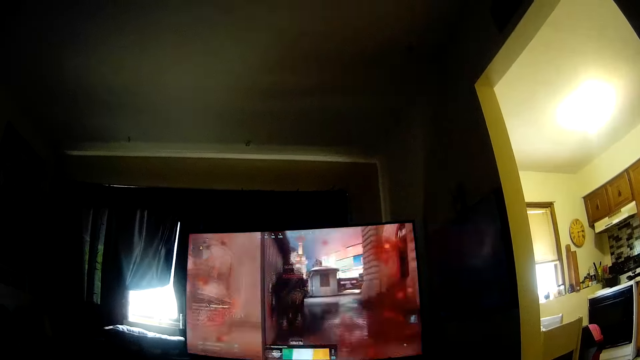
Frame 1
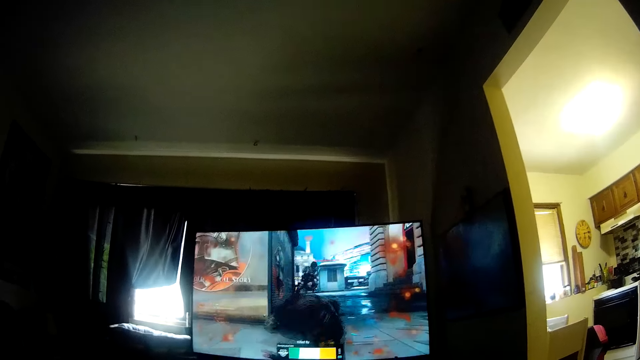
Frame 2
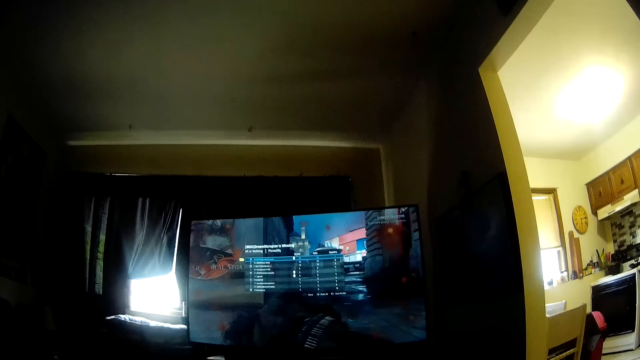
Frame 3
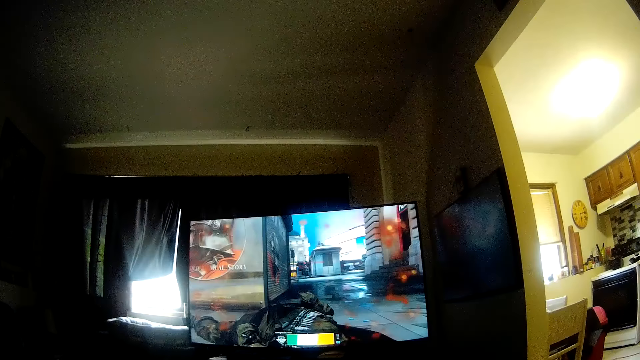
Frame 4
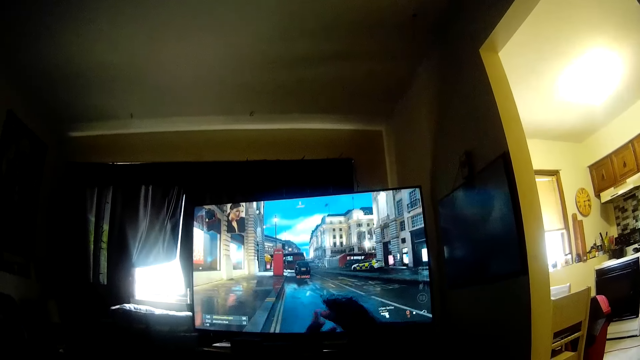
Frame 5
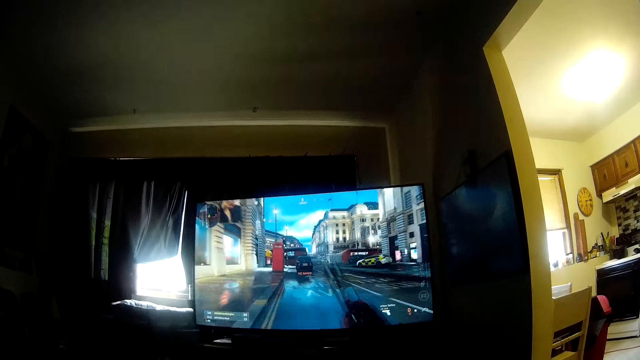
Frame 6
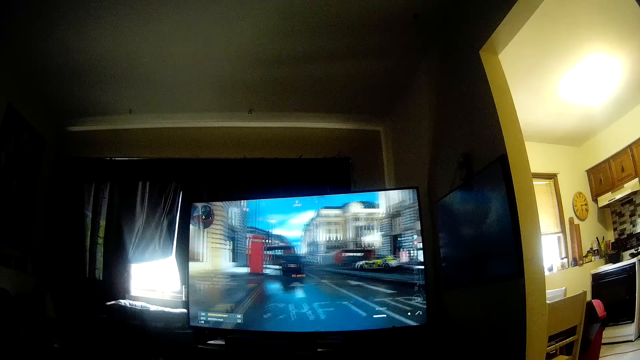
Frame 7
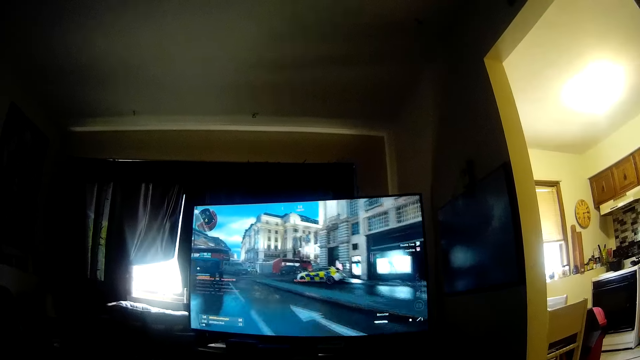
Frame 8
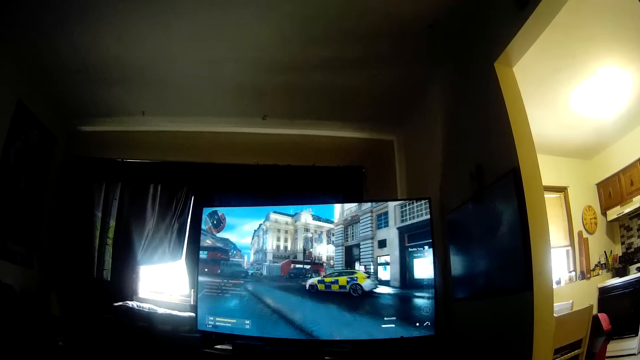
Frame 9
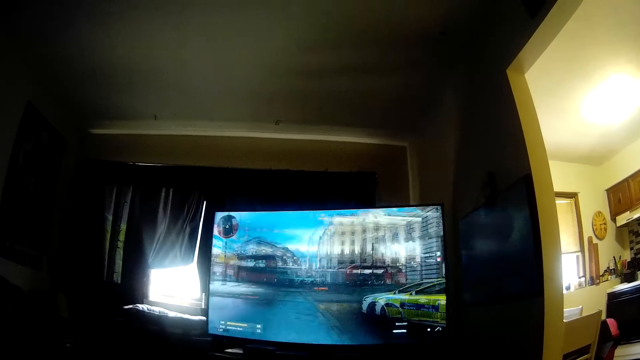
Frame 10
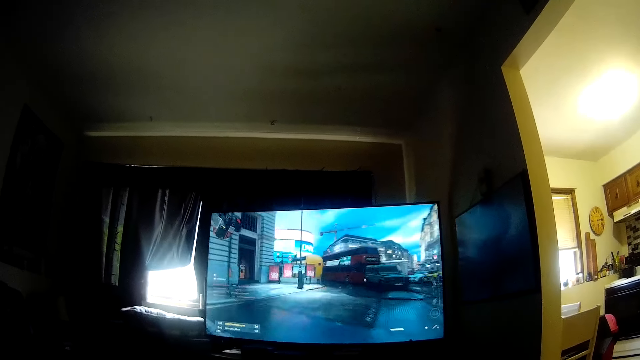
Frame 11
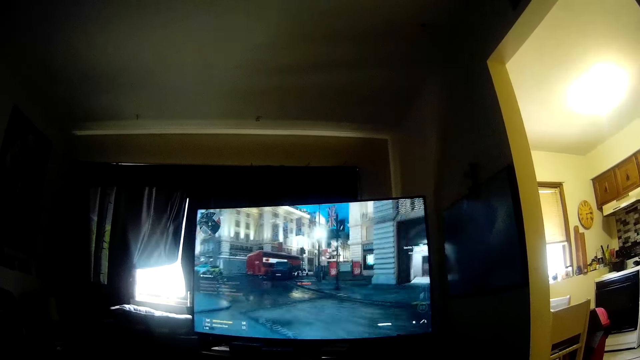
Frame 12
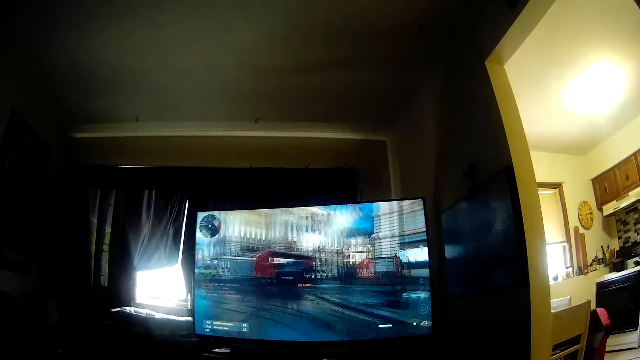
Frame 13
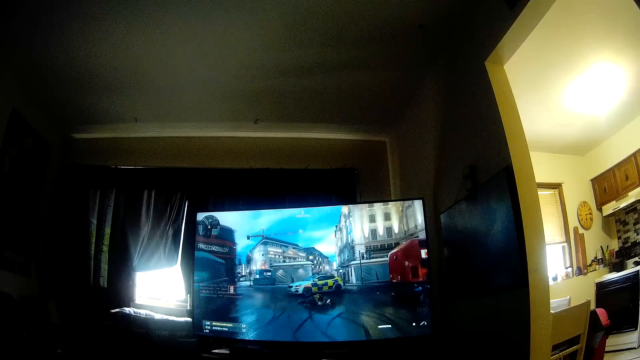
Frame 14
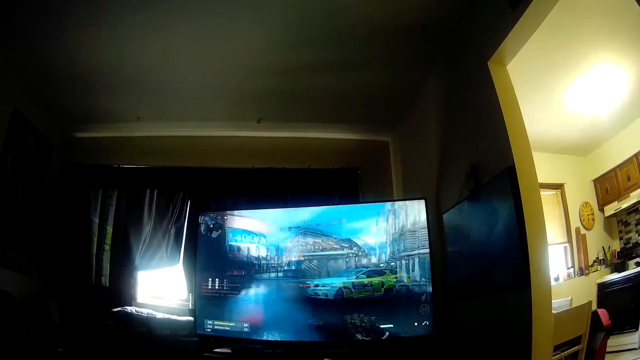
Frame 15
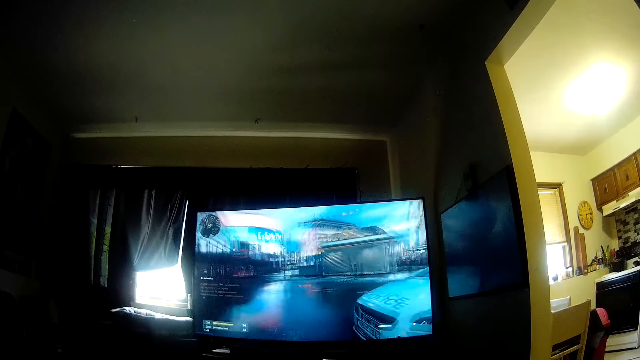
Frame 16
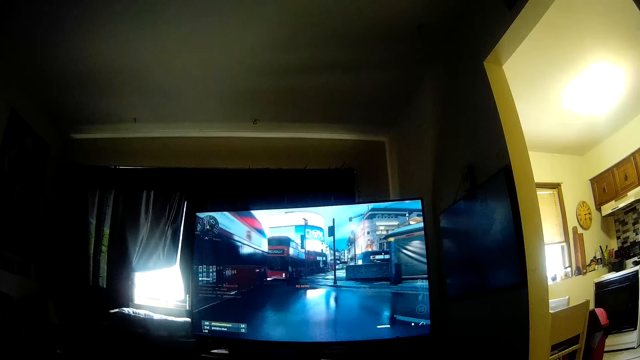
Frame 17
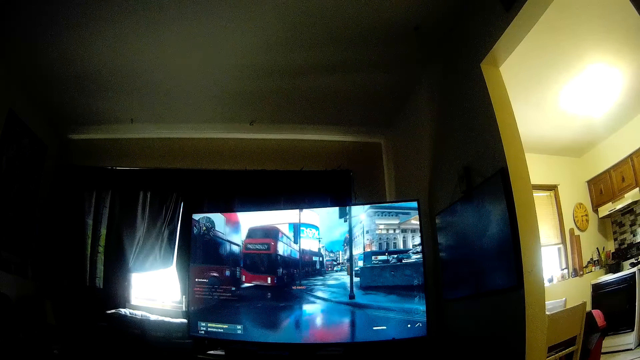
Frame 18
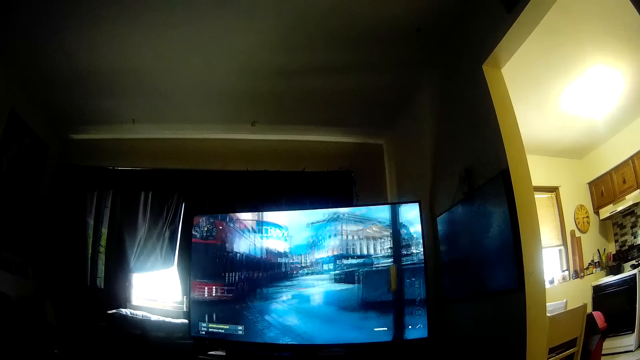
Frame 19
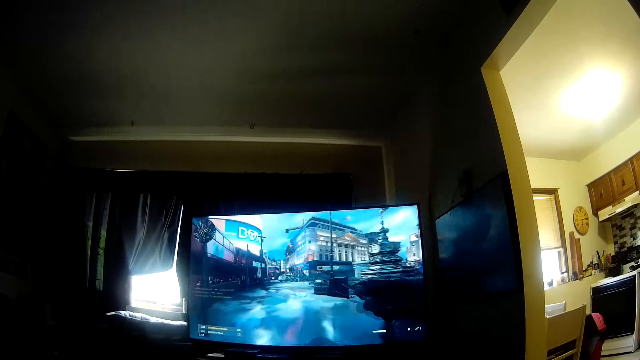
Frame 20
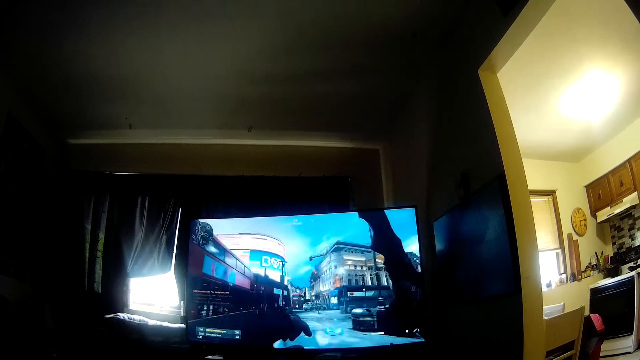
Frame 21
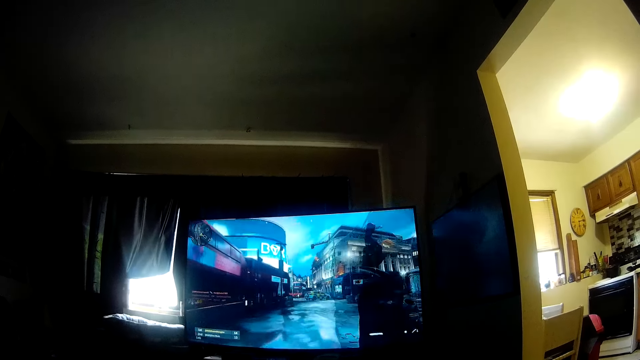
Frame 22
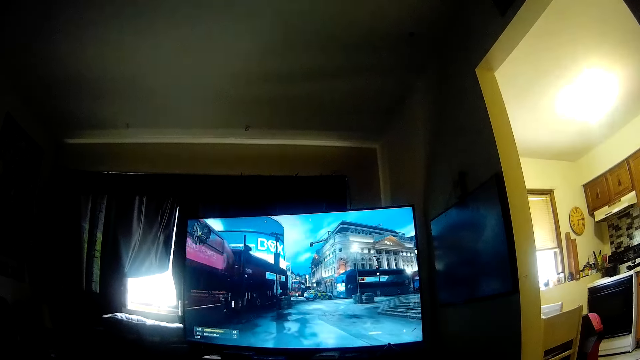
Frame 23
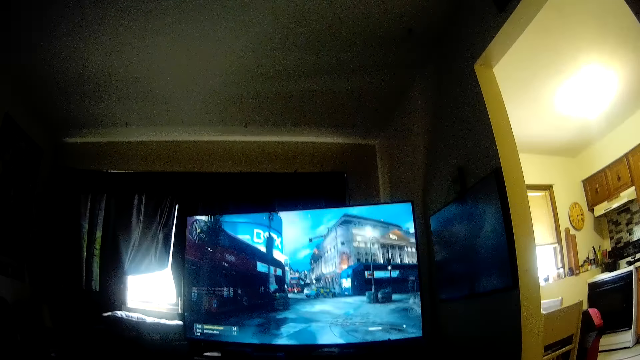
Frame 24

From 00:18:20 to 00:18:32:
The camera wearer interacts with the woman. They stop interaction with the woman.

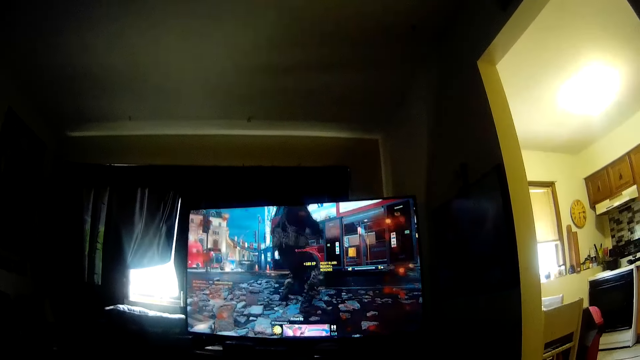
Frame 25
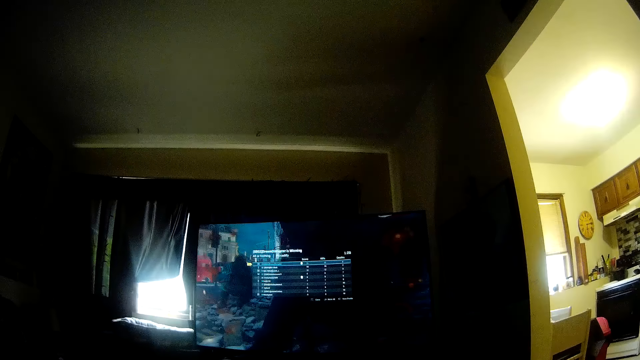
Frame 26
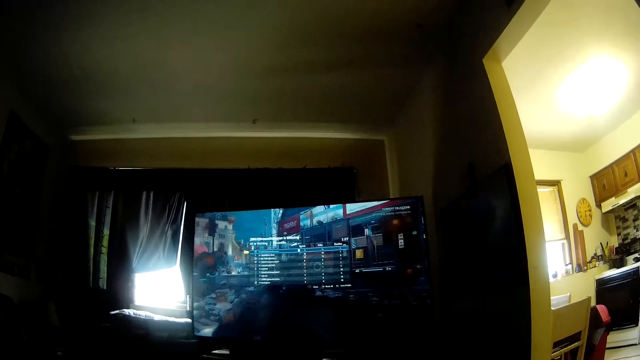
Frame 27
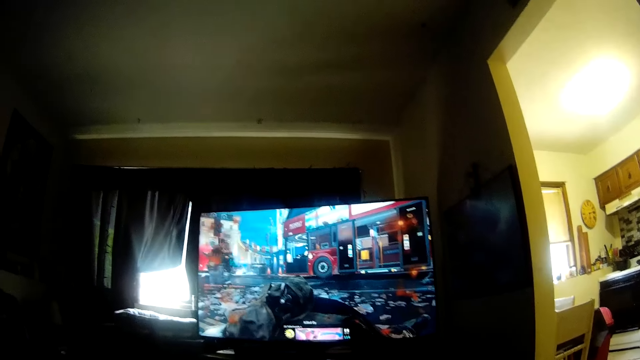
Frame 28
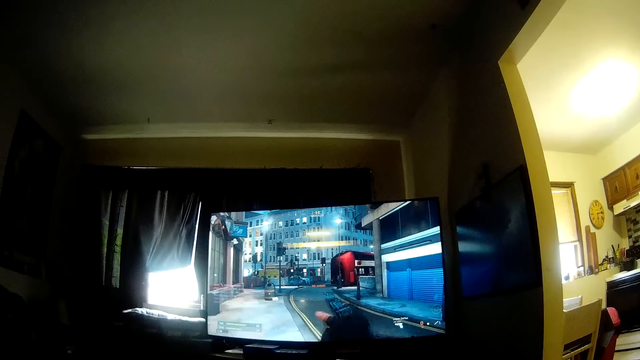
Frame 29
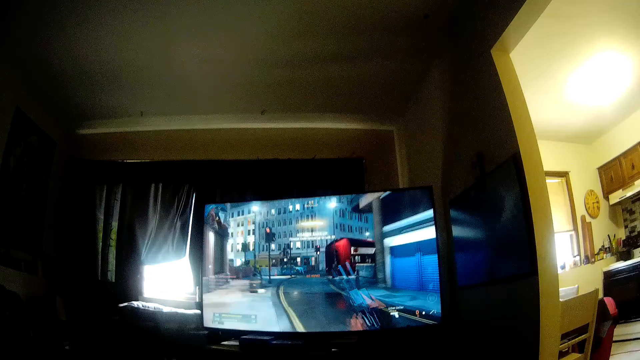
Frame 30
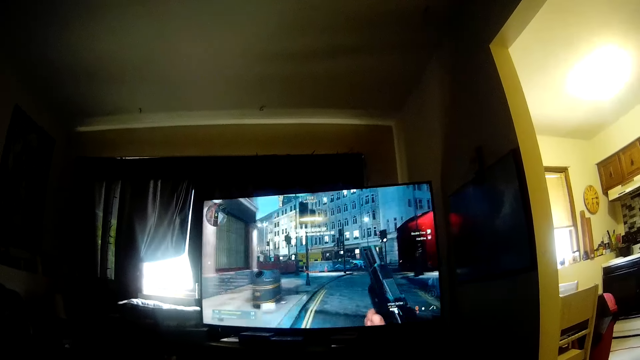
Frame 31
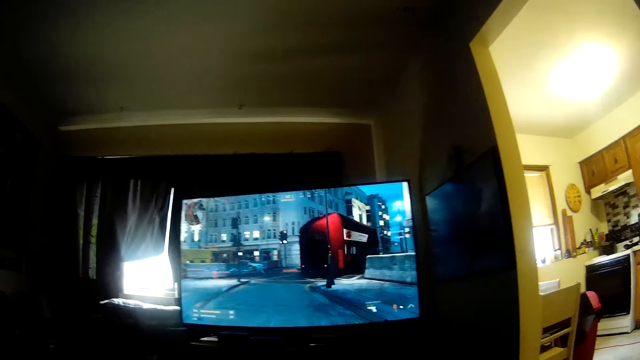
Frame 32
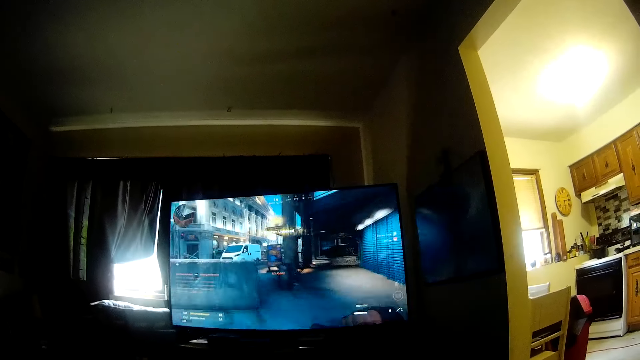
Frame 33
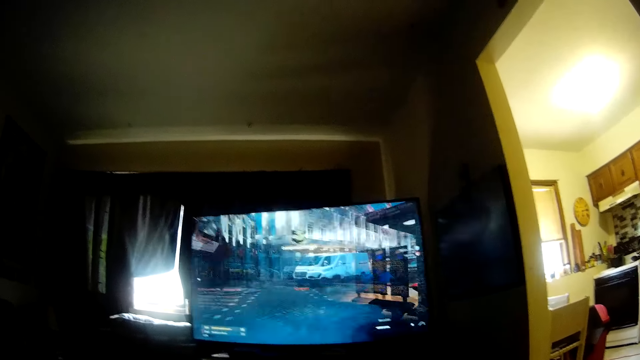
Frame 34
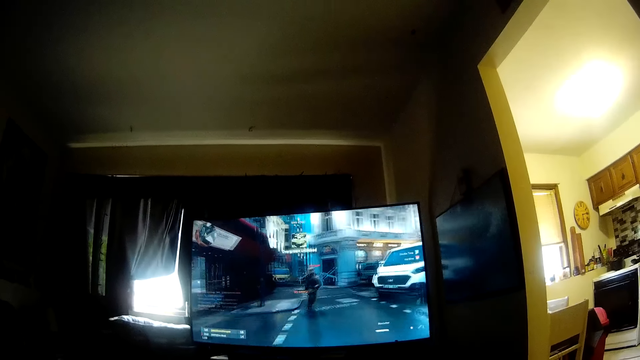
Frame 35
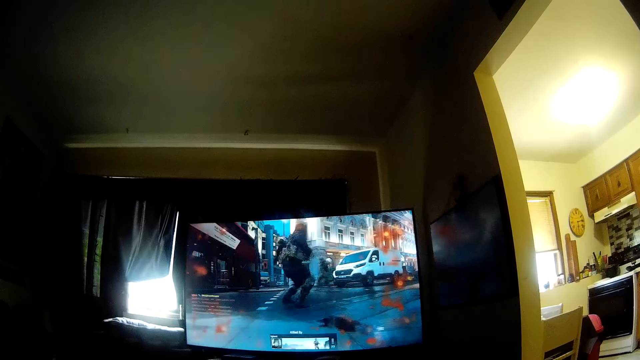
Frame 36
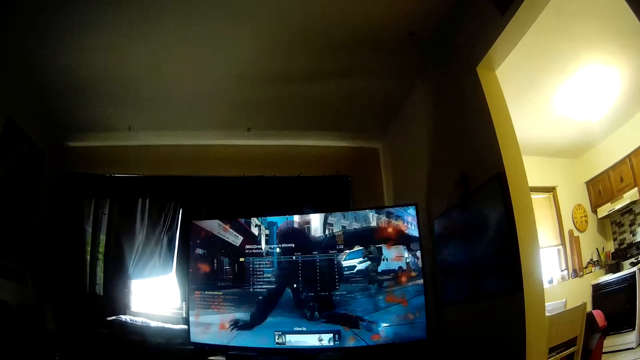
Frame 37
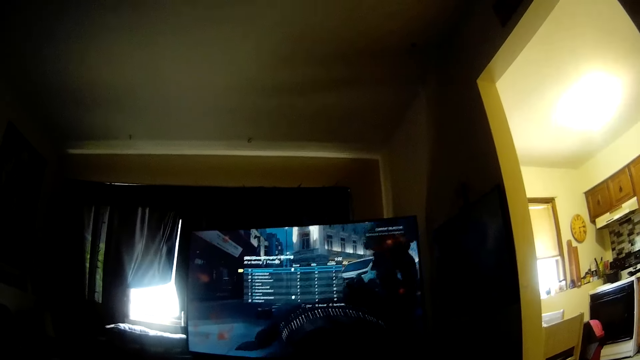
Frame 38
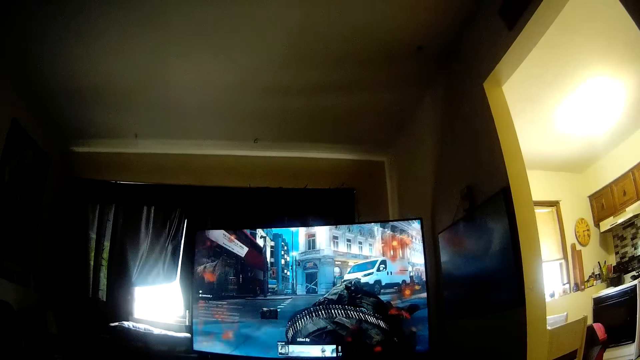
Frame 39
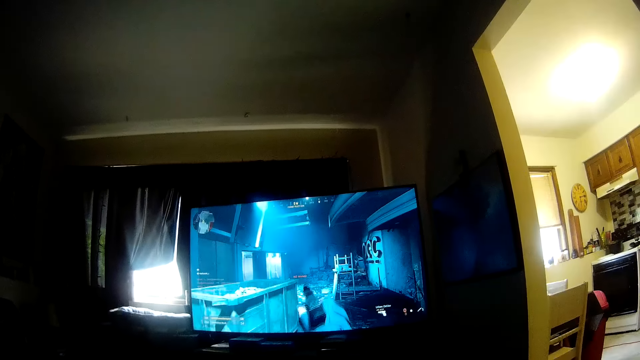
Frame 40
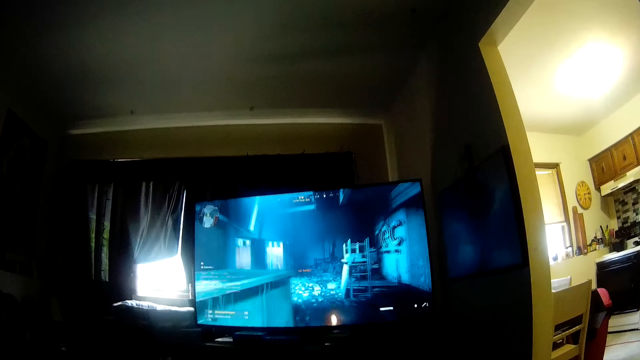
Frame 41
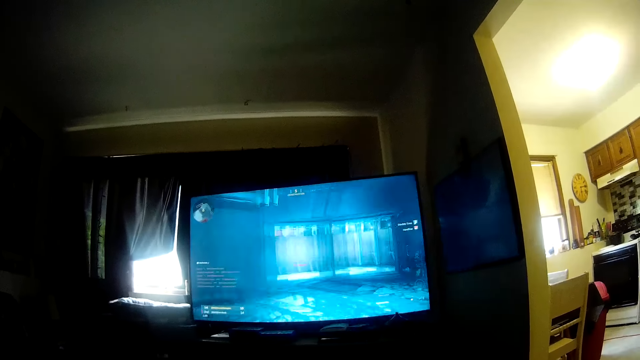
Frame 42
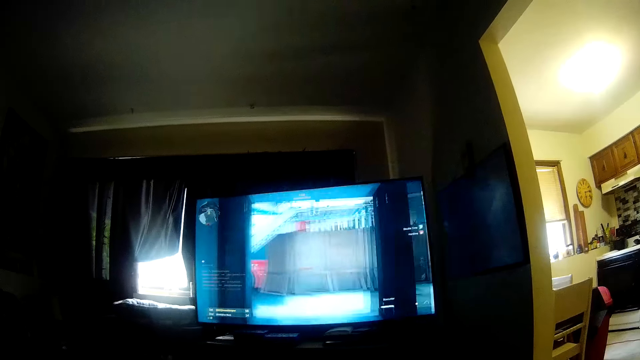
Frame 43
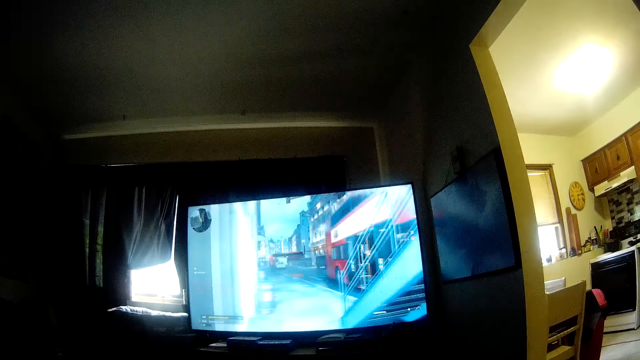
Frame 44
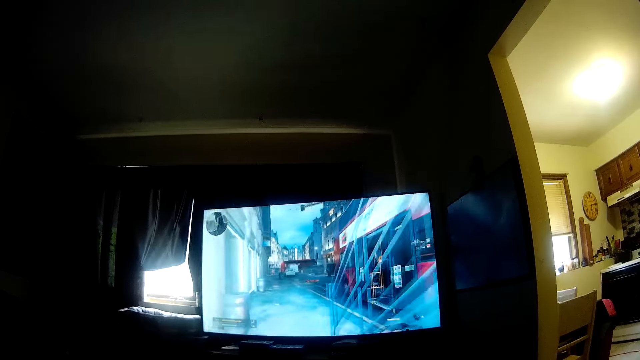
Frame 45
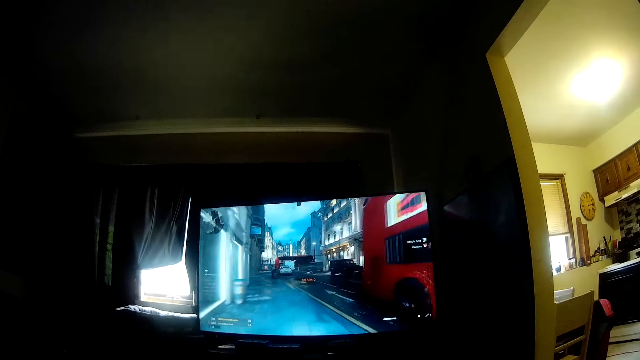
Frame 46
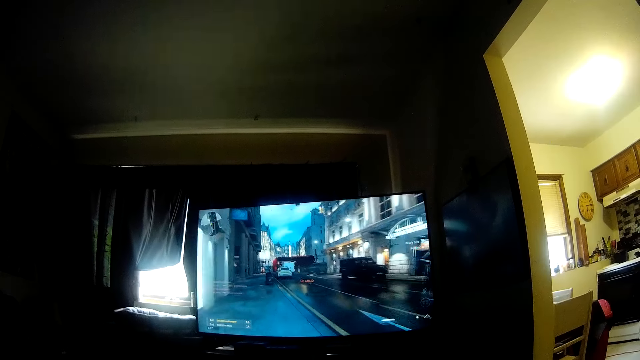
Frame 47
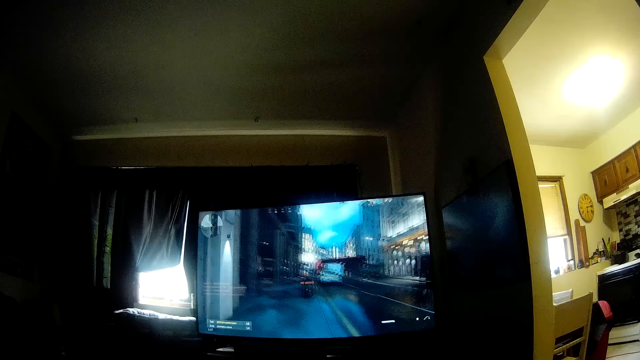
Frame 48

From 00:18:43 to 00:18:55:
The camera wearer interacts with the woman. They stop interaction with the woman.
